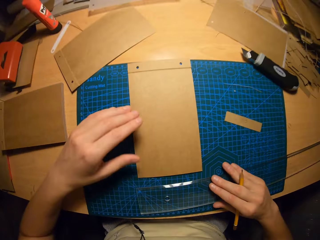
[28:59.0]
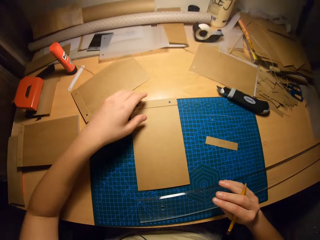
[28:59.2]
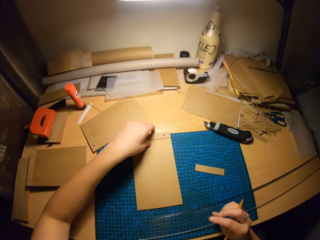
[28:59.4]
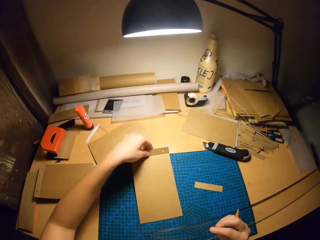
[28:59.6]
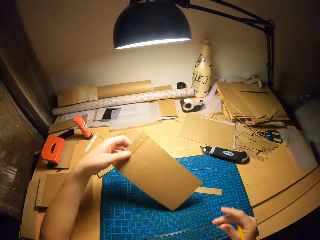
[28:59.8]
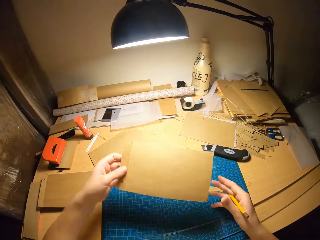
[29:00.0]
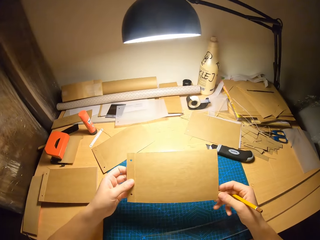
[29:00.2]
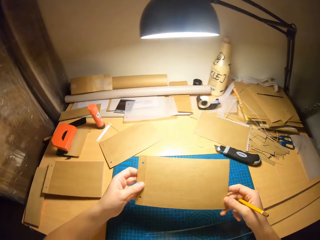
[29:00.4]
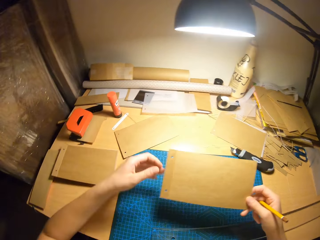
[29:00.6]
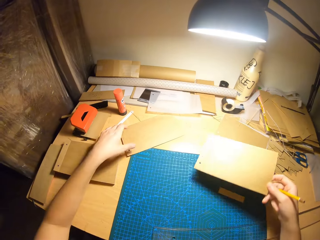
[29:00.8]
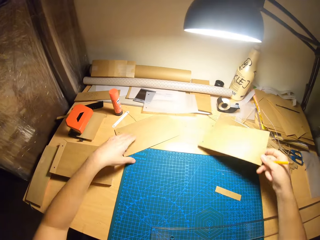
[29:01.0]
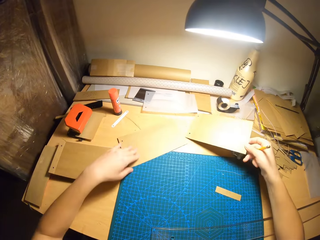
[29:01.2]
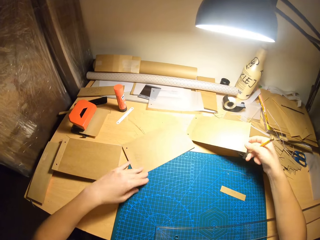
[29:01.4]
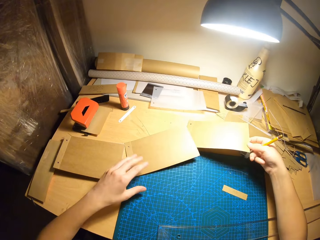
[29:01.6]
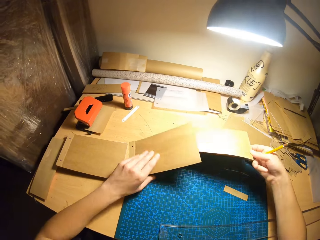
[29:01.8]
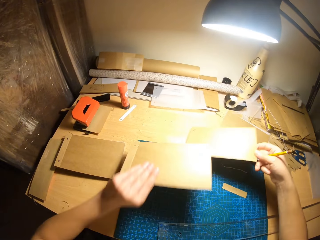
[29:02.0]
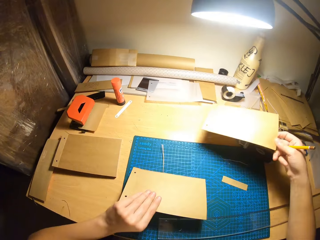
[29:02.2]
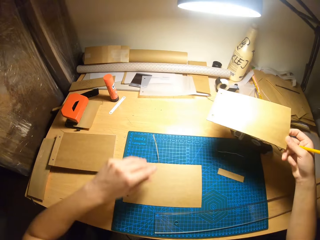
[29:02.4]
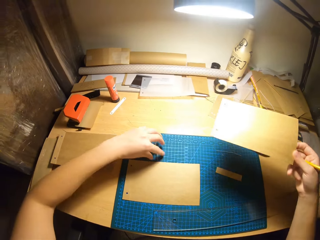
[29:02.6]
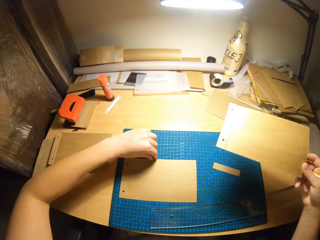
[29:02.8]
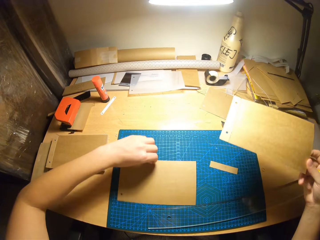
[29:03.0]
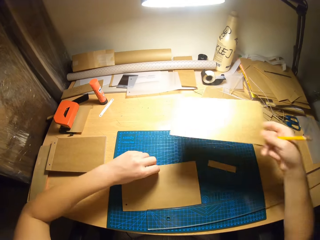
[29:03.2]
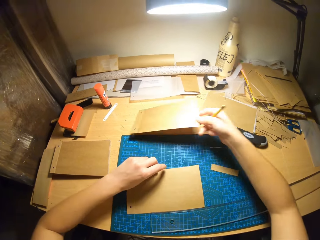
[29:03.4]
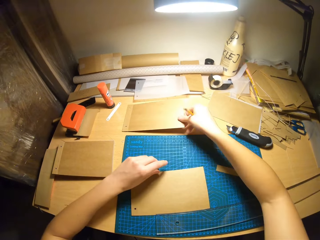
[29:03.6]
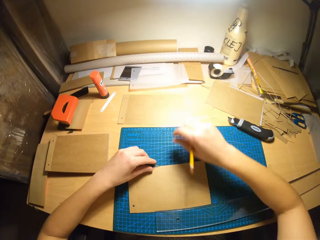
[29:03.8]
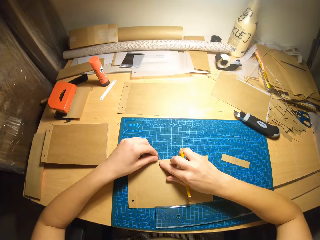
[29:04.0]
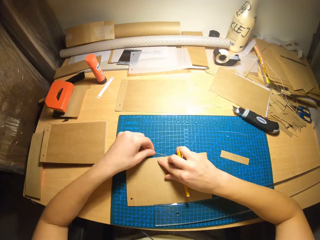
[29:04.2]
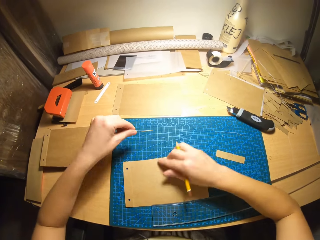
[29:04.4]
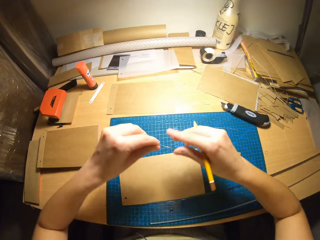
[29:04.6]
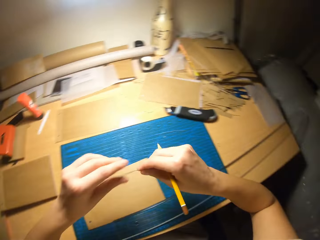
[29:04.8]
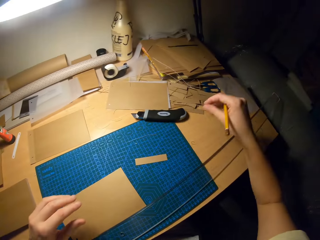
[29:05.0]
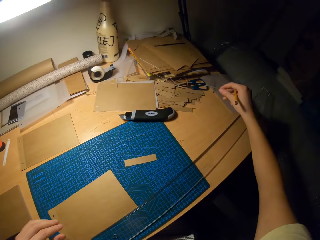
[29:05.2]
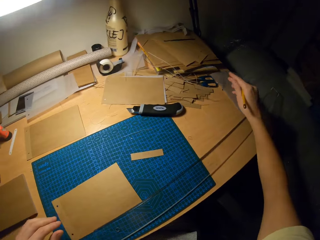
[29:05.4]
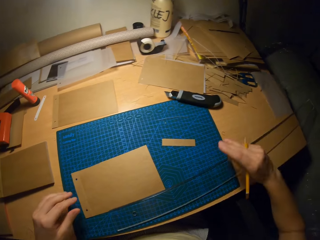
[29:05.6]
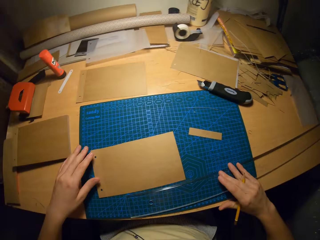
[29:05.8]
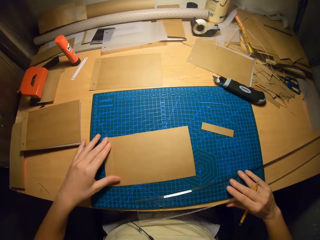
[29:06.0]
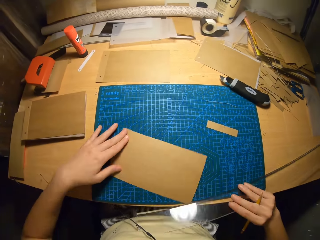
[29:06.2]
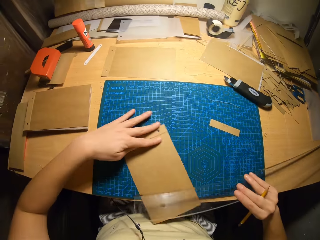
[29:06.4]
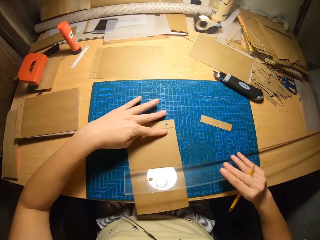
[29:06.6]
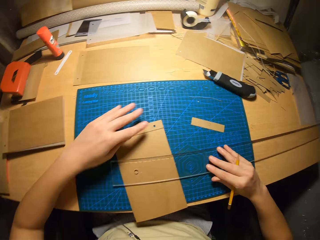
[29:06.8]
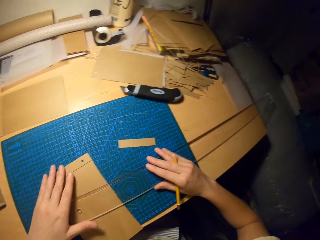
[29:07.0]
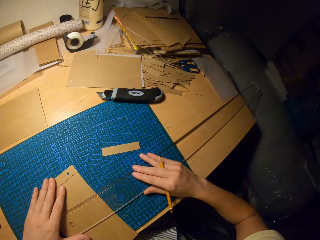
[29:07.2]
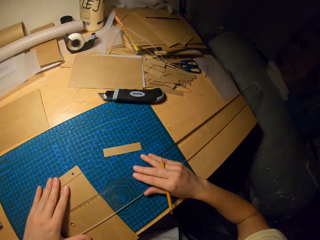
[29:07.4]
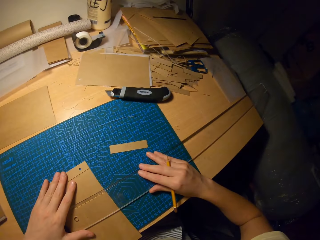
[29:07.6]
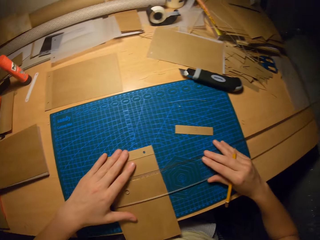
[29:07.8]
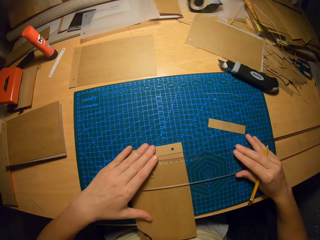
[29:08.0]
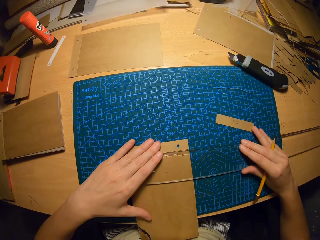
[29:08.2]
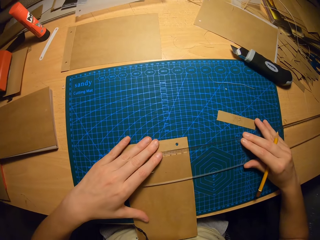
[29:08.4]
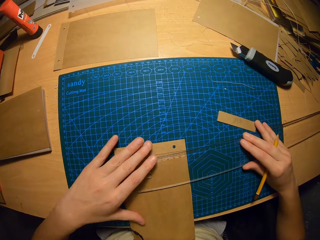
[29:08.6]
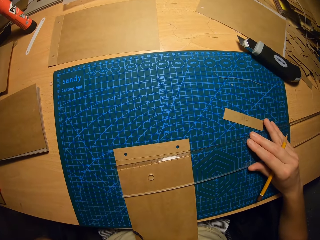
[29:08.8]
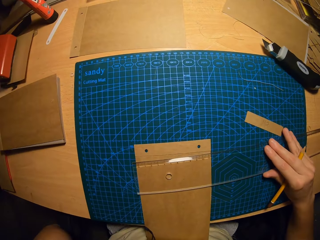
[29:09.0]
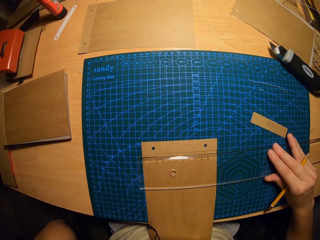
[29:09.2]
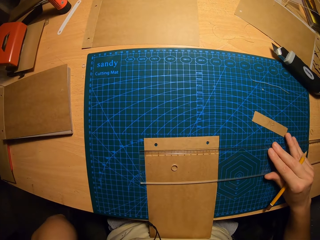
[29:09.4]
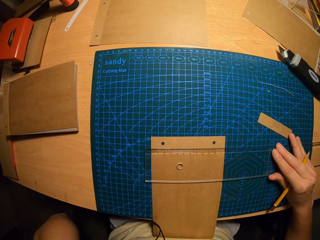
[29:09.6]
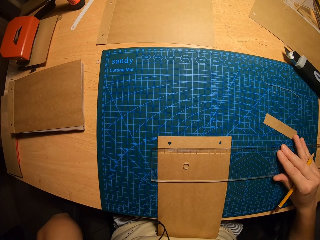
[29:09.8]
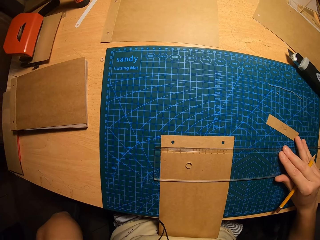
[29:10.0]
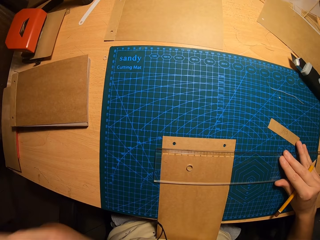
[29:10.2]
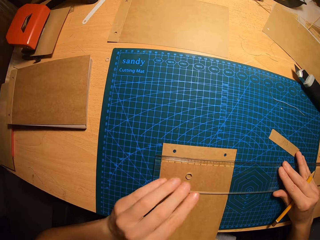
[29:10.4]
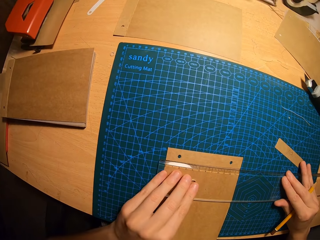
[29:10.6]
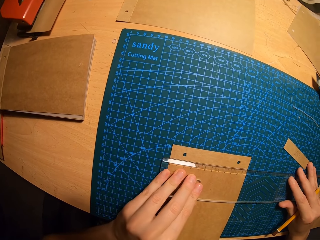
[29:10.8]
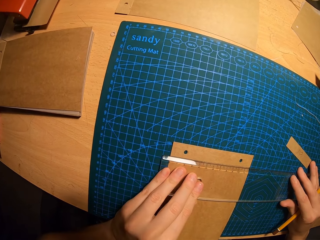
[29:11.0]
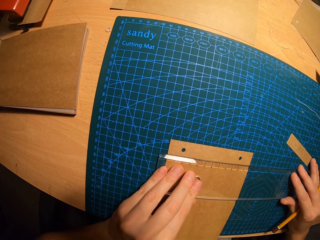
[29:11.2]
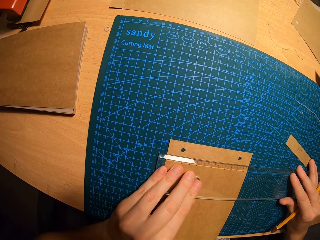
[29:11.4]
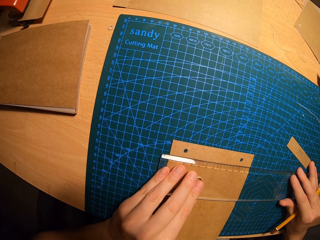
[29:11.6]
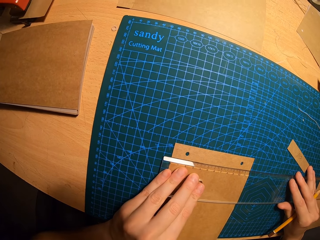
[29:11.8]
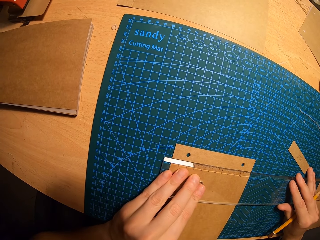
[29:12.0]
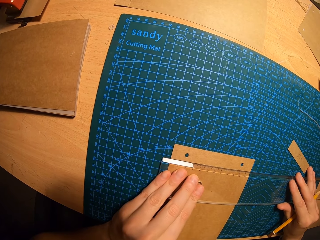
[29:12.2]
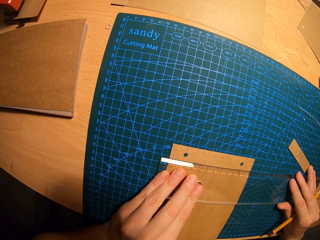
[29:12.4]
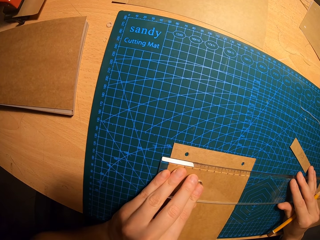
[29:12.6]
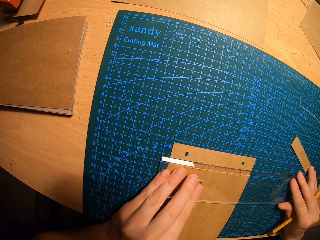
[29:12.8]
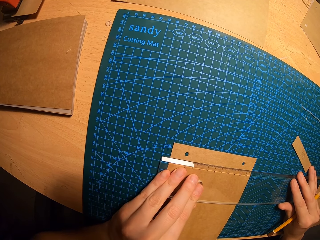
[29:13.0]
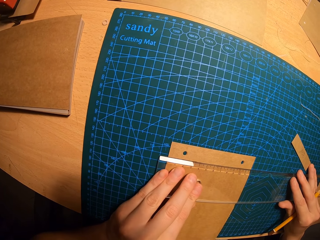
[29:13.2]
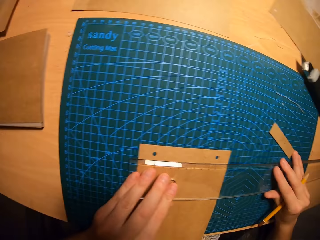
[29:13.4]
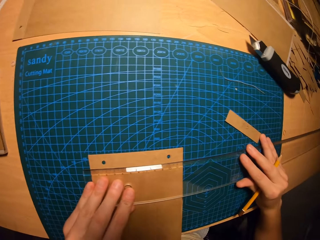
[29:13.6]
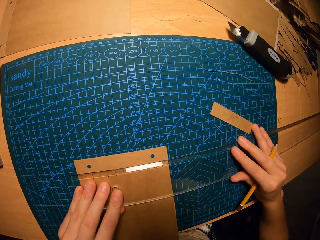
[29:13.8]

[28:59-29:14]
The camera wearer carries the card from the table with her left hand. She holds the card with her right hand. She takes another card on the table with her left hand. She drops the card in her right hand on the table. She drops the card on the cutting mat. She removes a small card piece with her left hand. She holds the paper down with her right hand. She drops the small card piece on the table. She carries the ruler with her right hand. She adjusts the paper on the cutting mat. She places the ruler on the paper. She aligns the ruler with the paper.

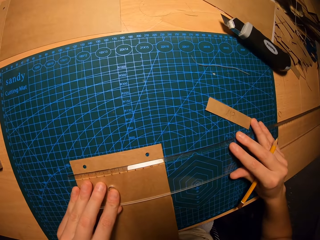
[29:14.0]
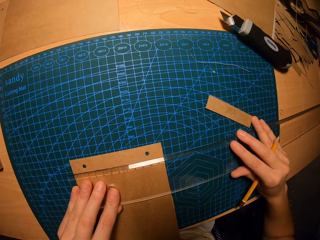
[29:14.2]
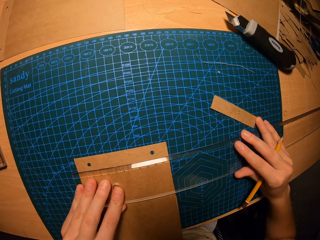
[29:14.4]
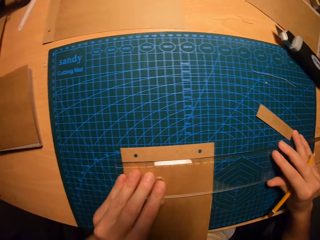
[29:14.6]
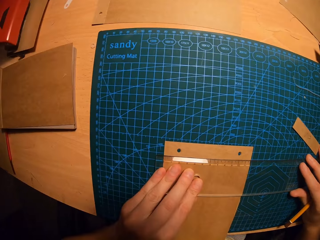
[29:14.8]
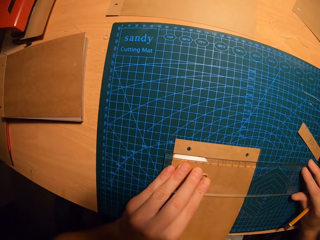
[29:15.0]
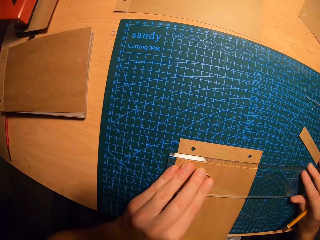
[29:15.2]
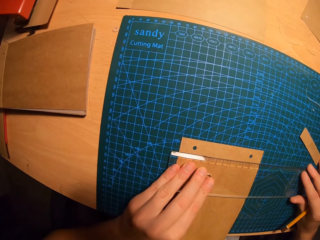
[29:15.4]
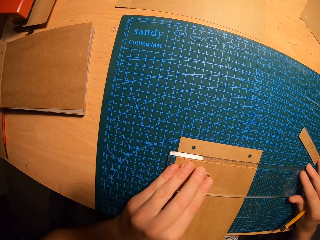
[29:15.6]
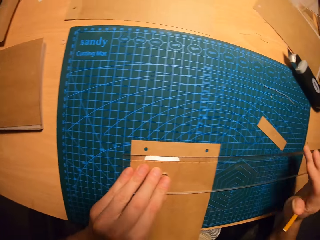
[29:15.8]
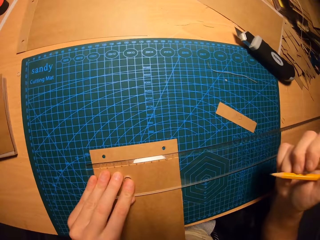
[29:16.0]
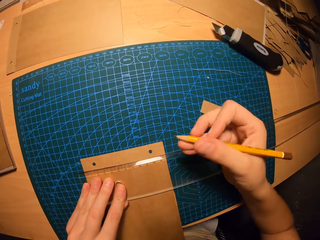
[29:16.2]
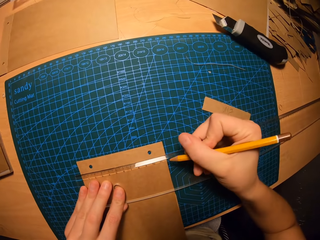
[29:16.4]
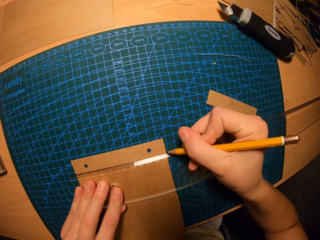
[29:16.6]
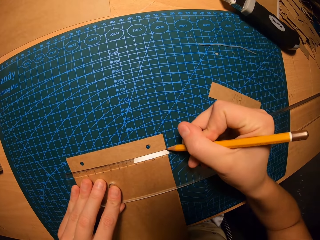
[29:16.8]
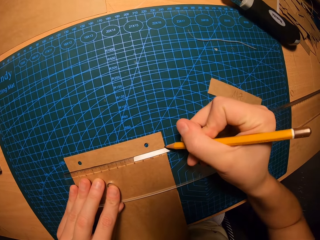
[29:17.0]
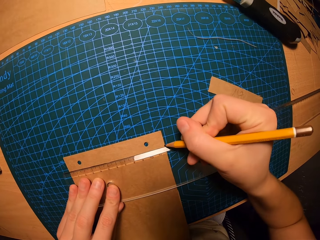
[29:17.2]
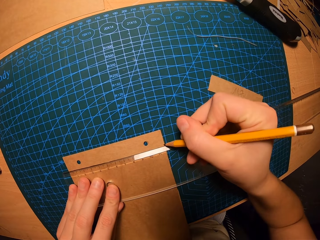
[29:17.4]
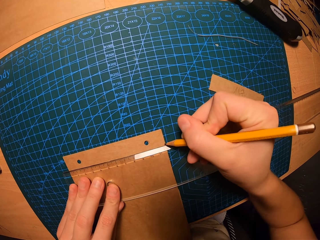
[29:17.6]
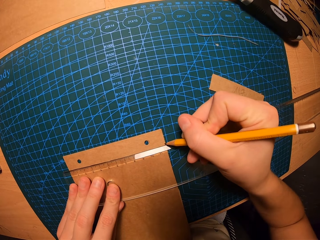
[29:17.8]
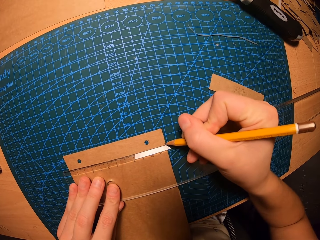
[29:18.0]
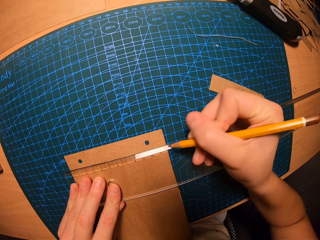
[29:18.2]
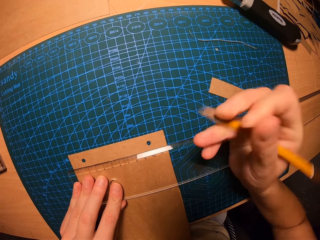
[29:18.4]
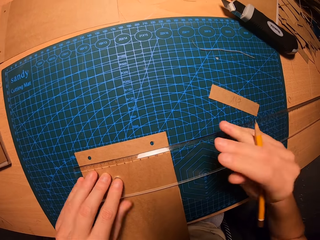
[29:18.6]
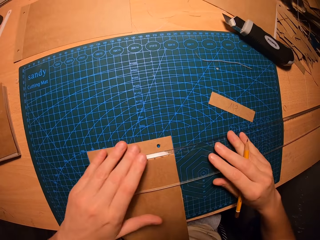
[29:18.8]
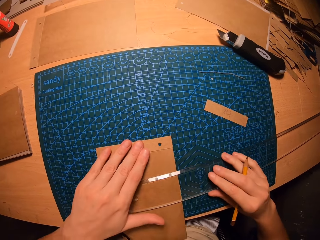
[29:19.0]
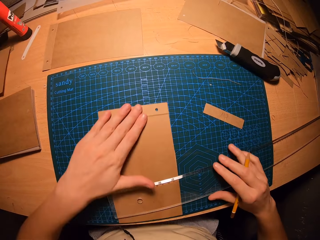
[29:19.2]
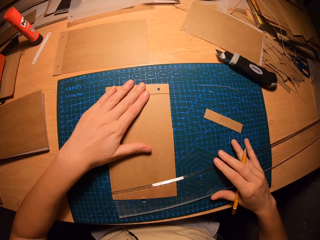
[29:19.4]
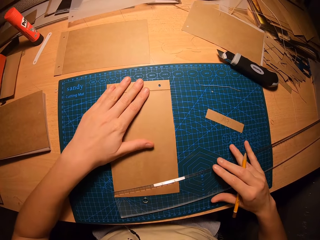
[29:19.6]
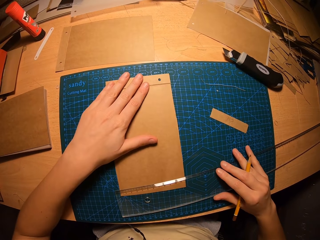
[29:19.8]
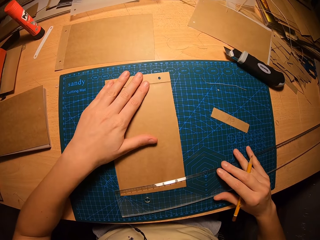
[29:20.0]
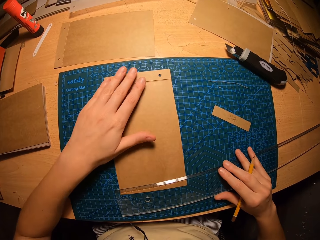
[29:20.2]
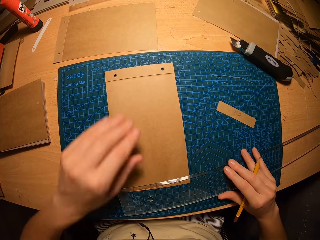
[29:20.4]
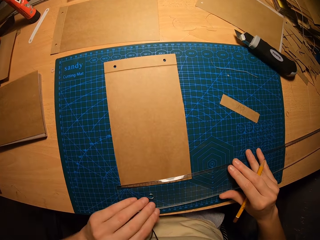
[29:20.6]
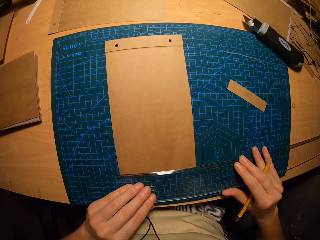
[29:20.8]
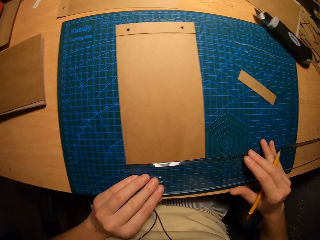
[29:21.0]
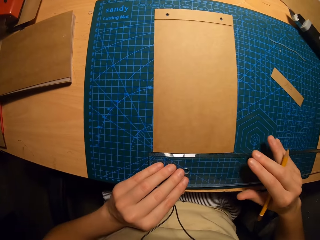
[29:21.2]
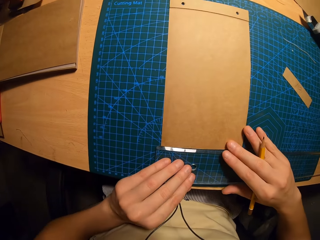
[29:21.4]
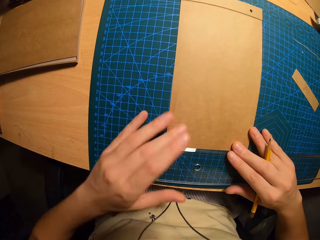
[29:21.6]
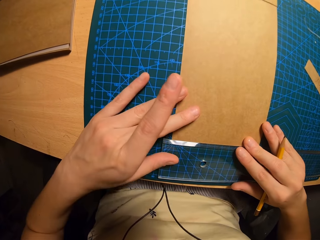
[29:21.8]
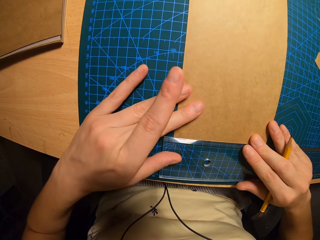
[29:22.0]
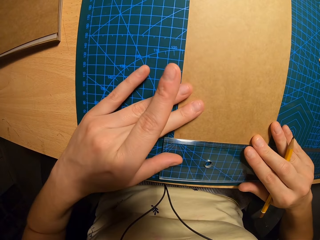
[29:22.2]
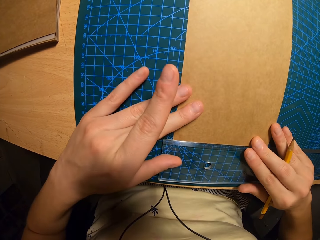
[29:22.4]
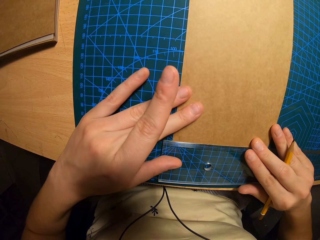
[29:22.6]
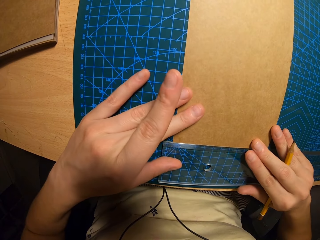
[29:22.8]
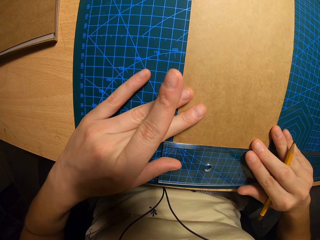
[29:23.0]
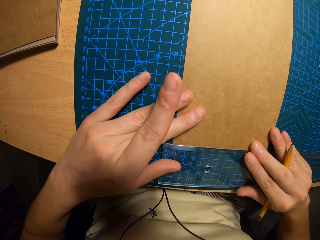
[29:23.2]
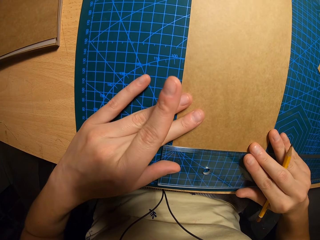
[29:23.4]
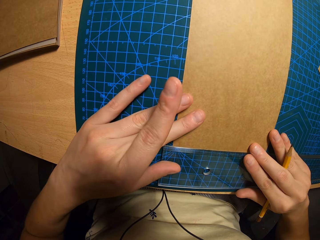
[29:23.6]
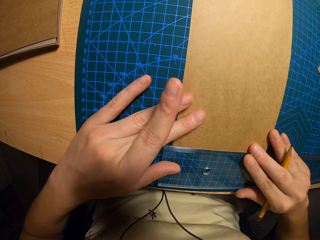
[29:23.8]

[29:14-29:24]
The camera wearer marks the paper with the pencil in her right hand. She takes the card under the ruler with her left hand. She adjusts the ruler below the card. She aligns the ruler with the paper.
